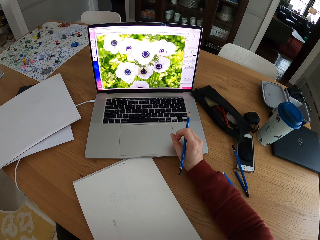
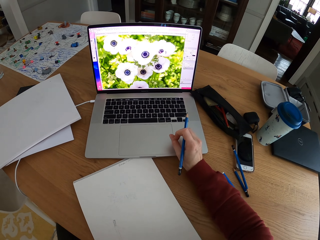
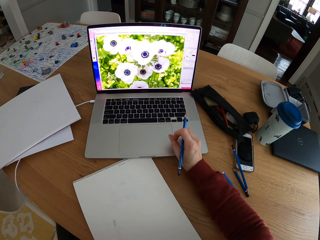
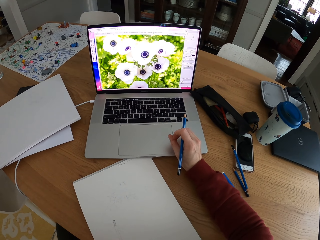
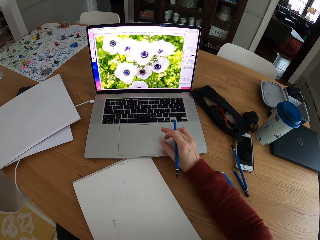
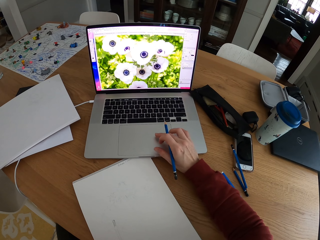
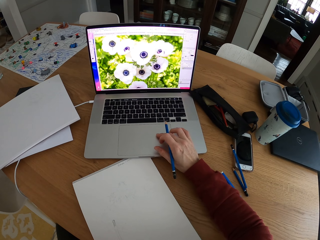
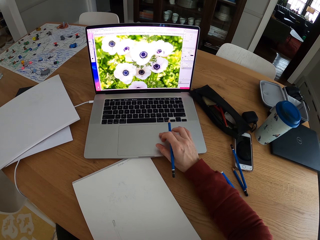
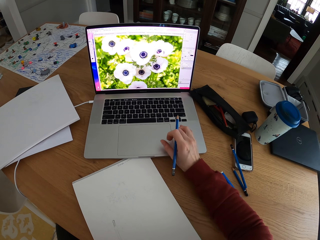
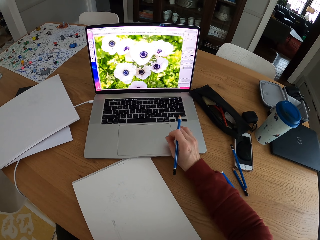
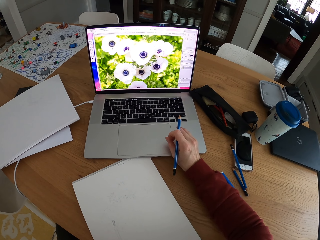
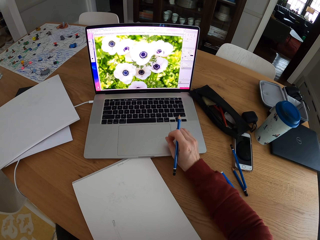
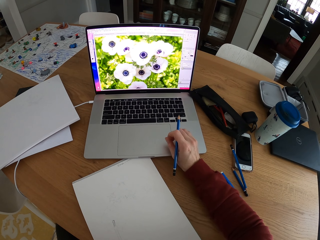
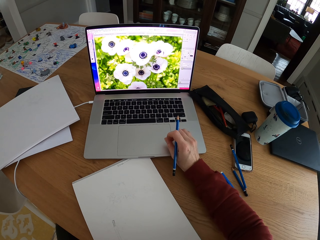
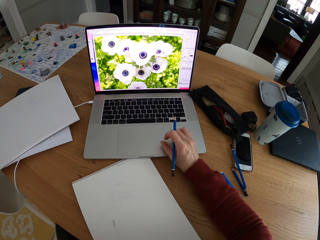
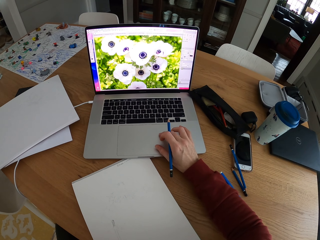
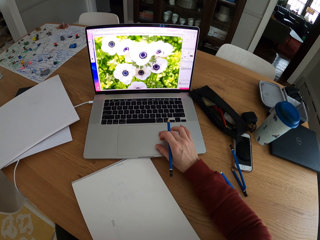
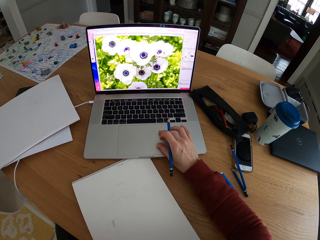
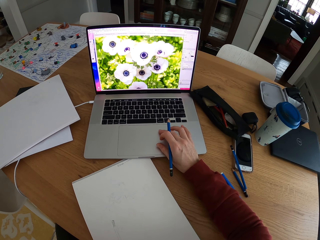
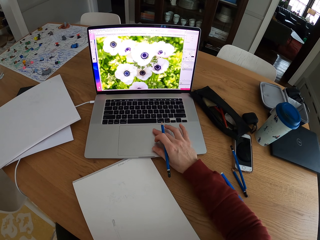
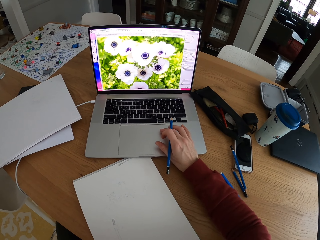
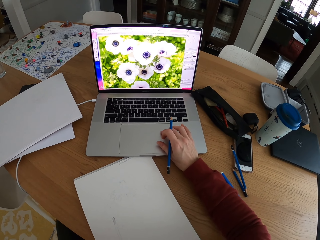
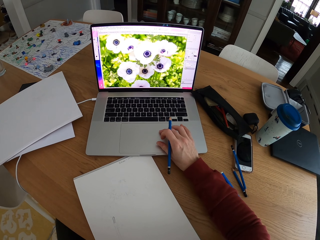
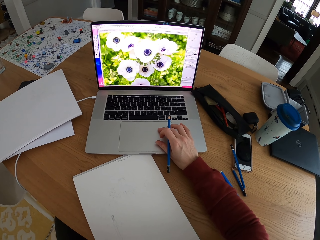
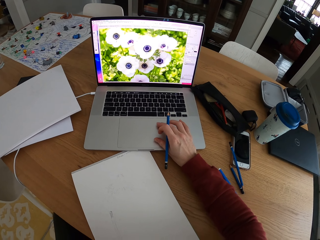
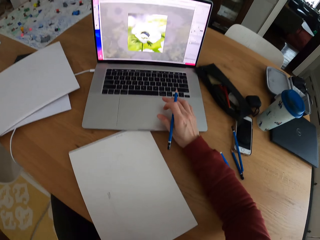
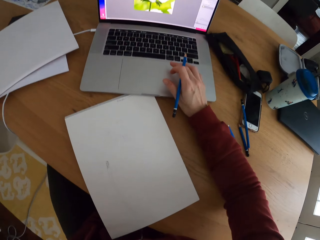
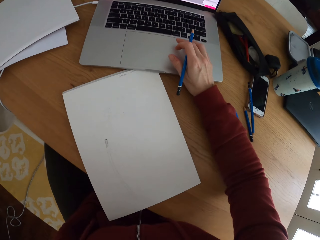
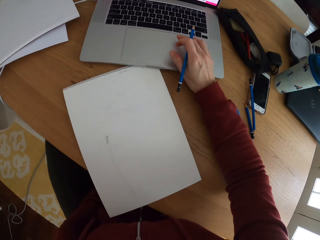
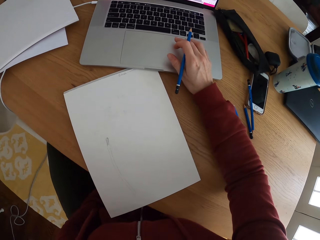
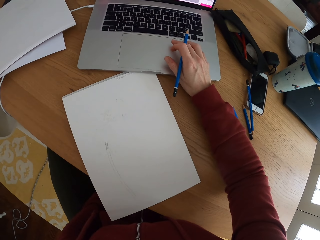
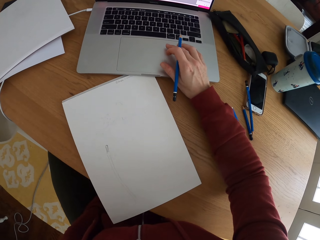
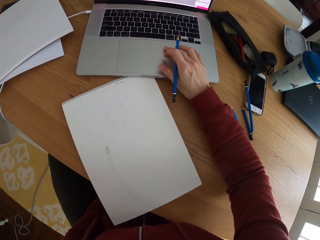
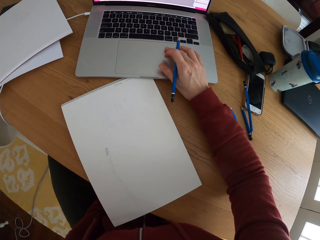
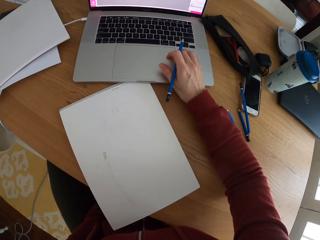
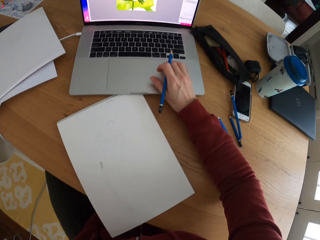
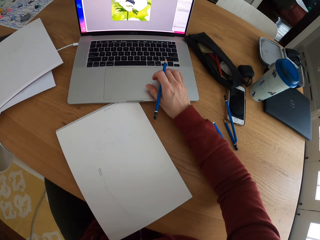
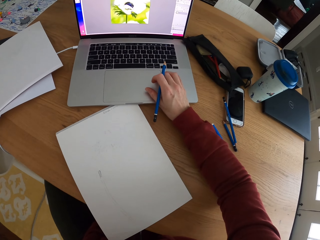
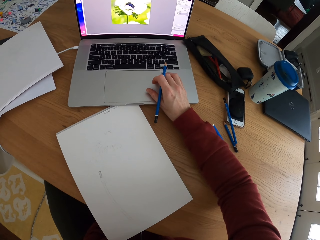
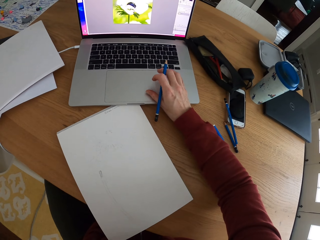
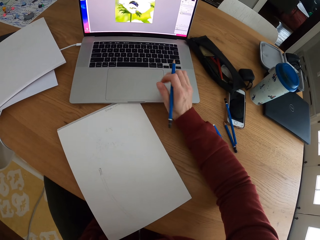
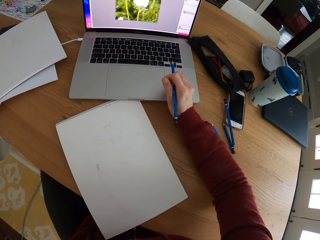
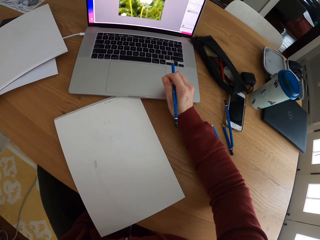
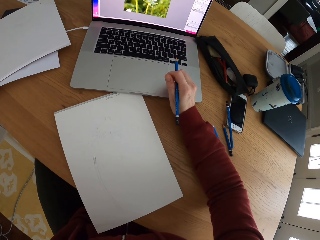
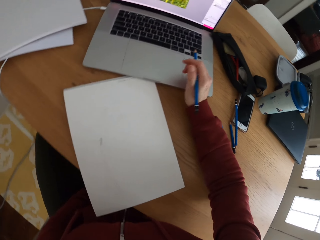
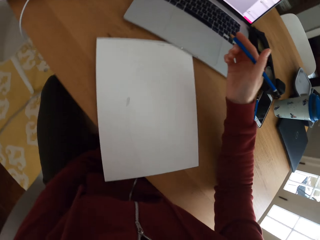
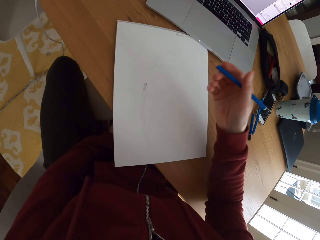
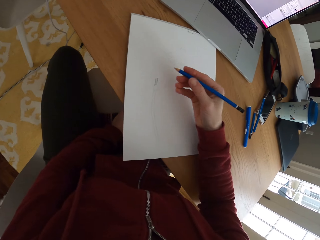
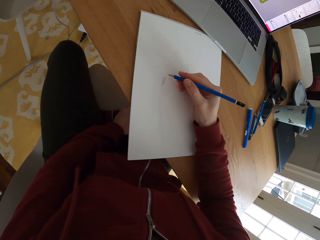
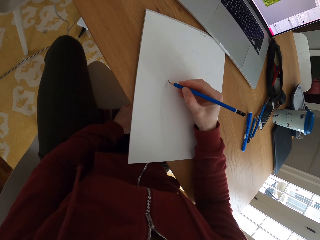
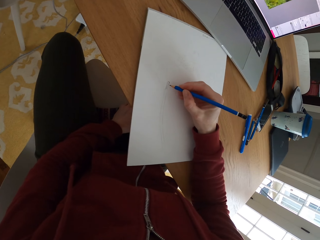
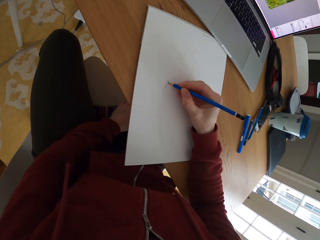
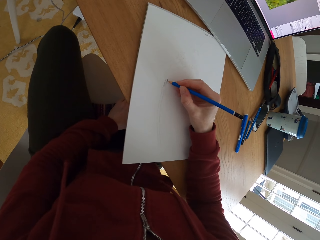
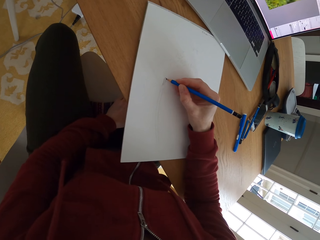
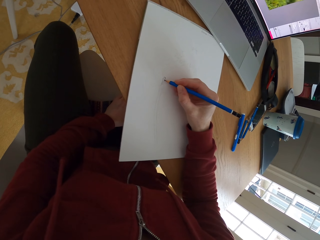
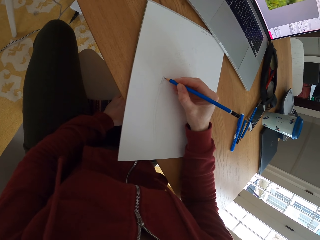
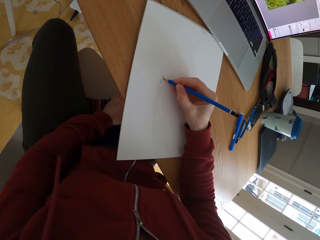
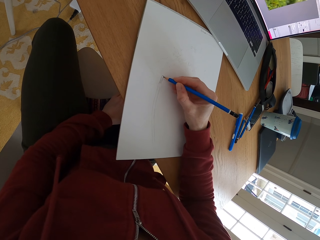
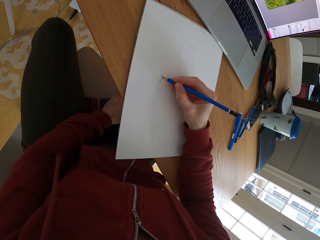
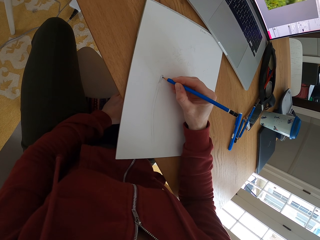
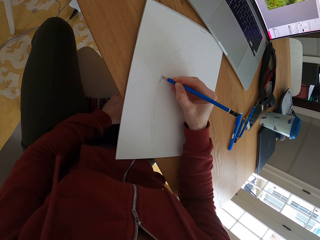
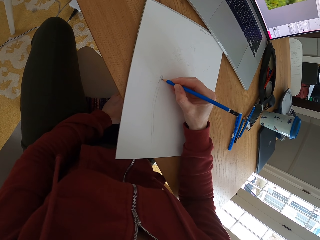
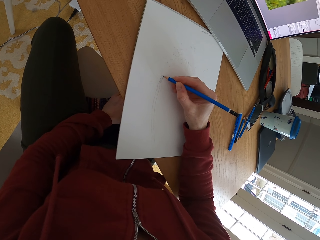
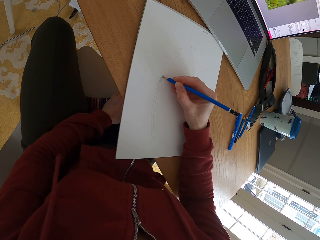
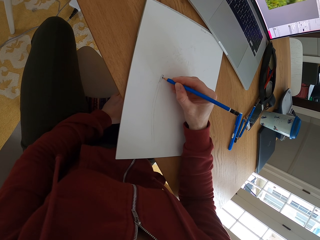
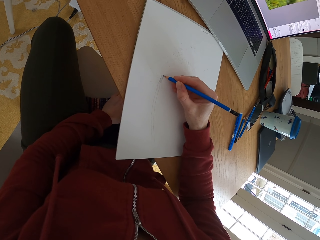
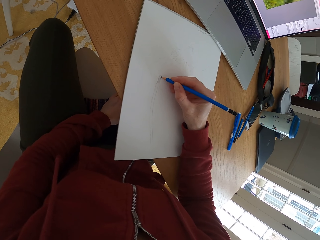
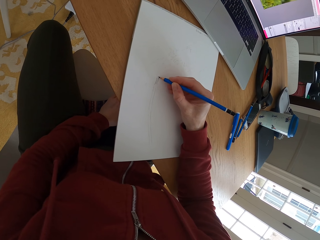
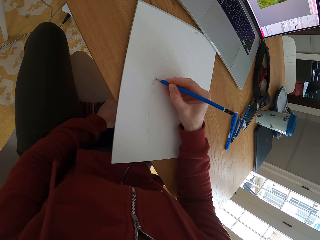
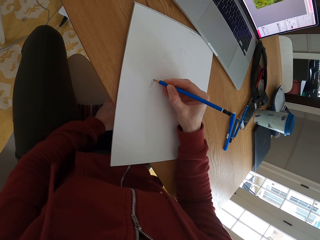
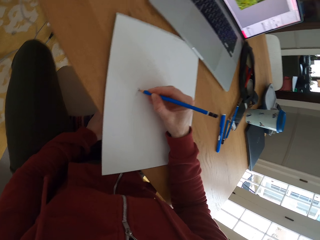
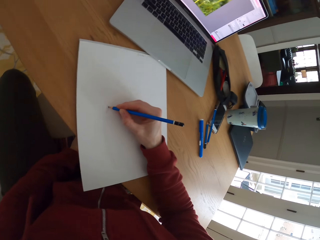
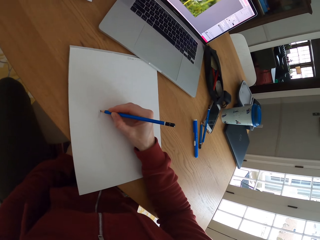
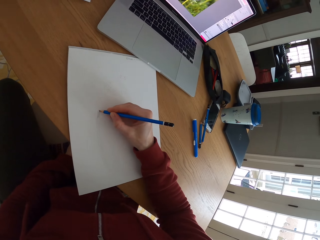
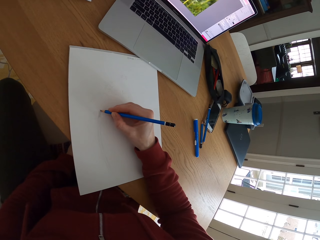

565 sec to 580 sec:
The camera wearer stares at the laptop. They operate the laptop. They stare at the laptop. They operate the laptop. They stare at the laptop. They draw something on a piece of paper with a pencil.

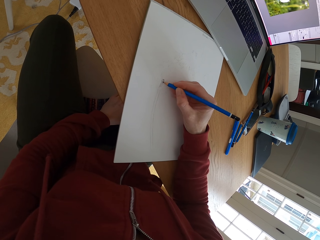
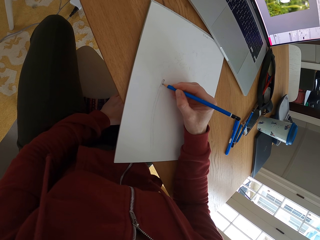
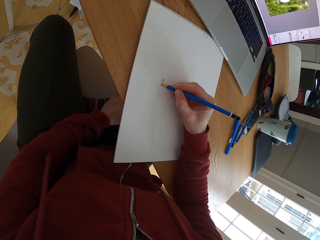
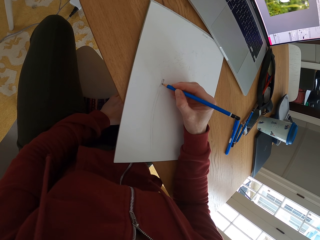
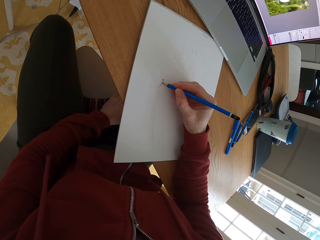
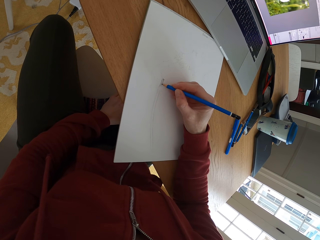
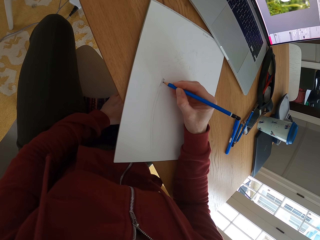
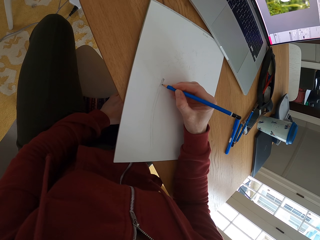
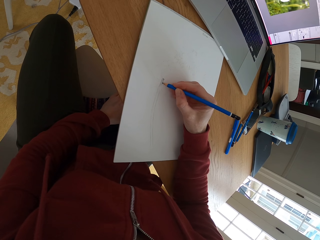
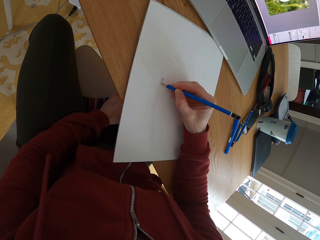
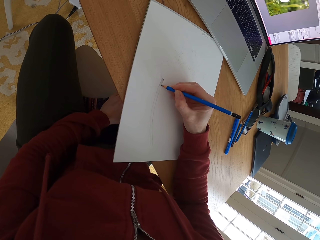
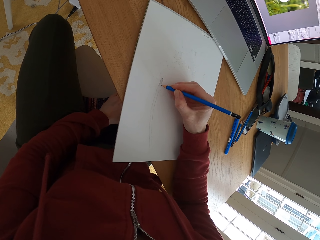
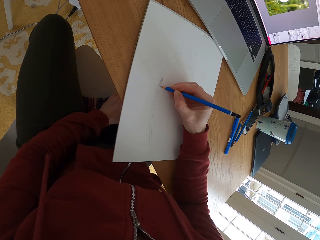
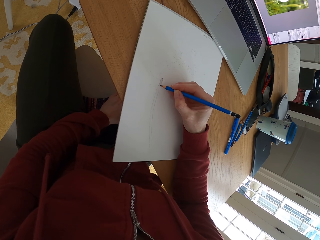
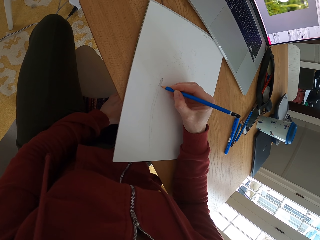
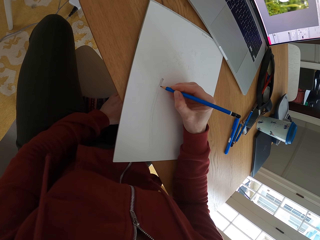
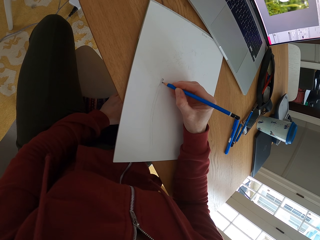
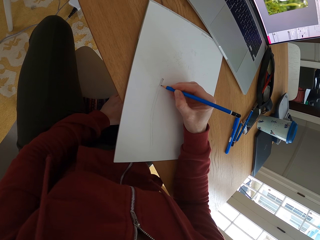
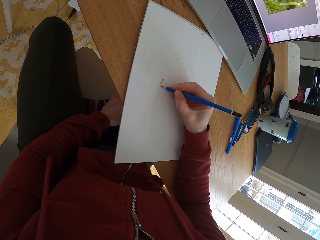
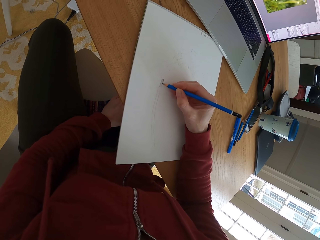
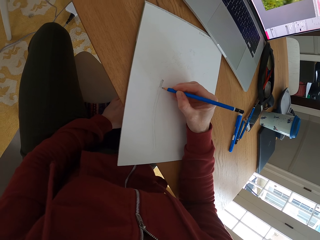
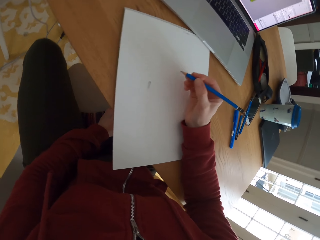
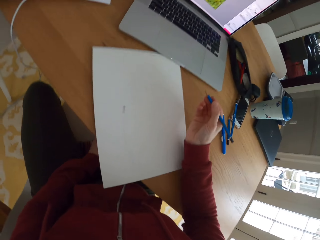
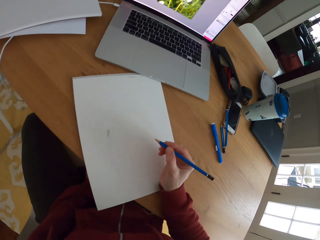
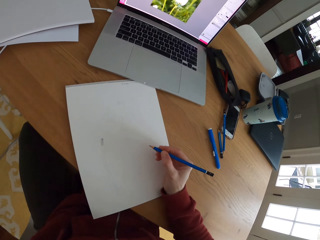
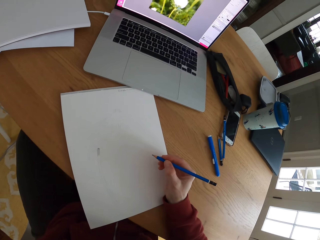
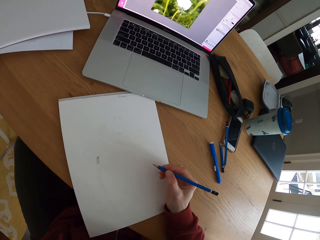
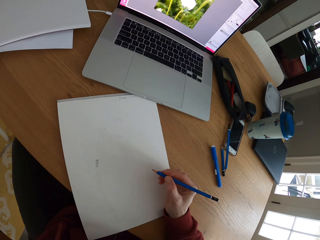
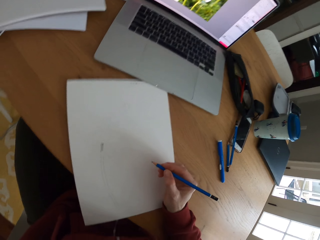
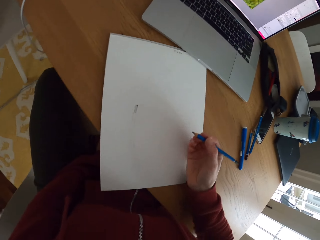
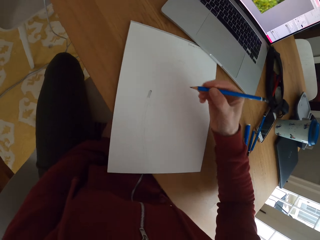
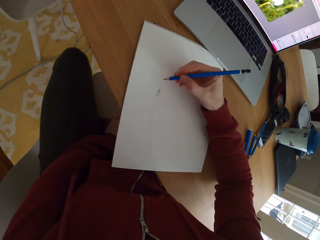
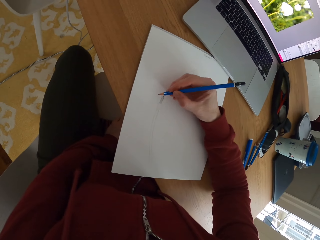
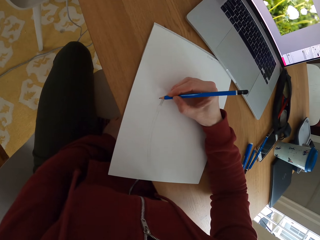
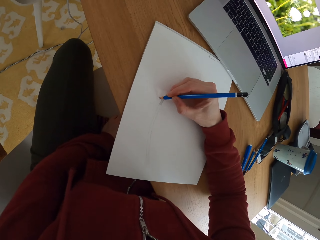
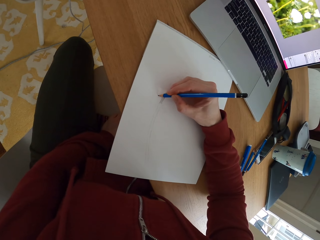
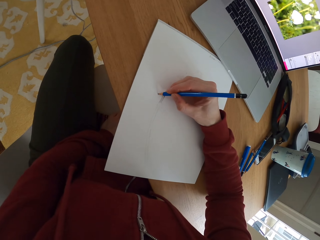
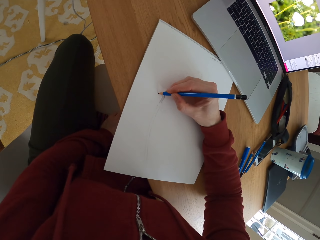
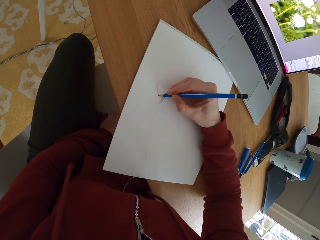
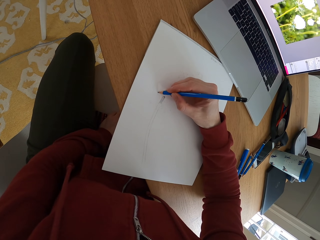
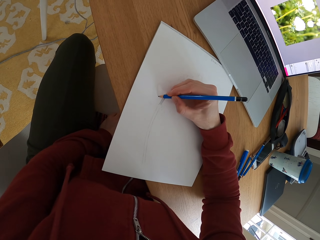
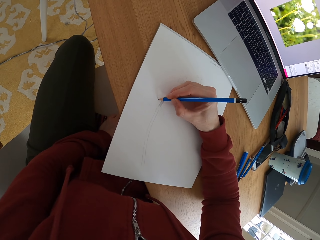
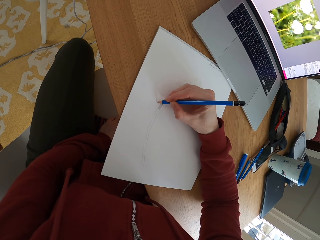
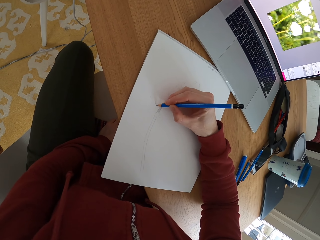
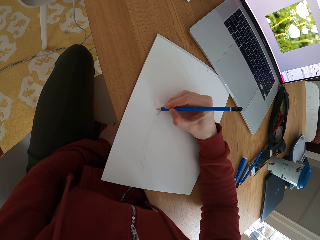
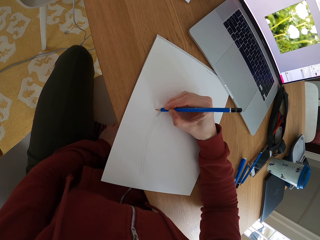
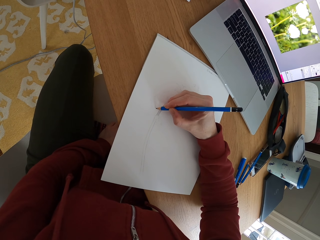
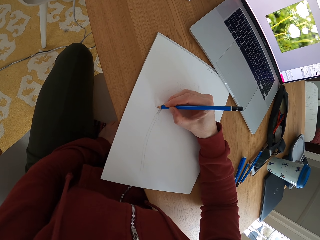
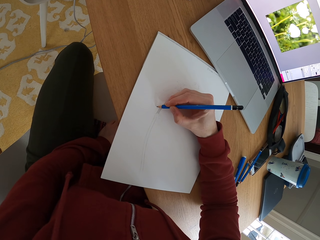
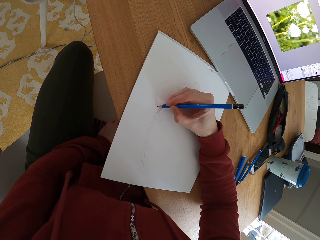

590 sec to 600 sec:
The camera wearer moves the hand holding the pencil. They stare at the laptop. They stop to draw something on a piece of paper. They move the hand holding the pencil. They draw something on the paper with the pencil.
